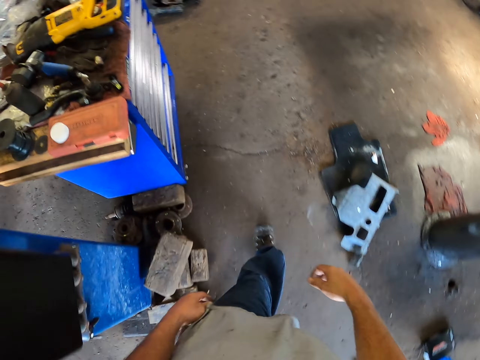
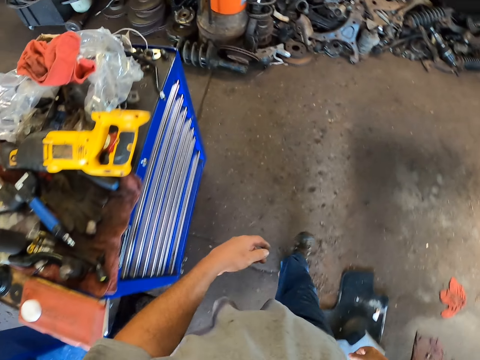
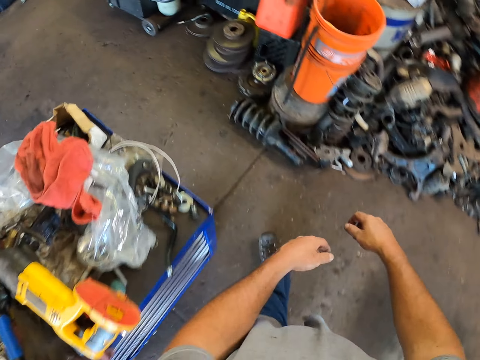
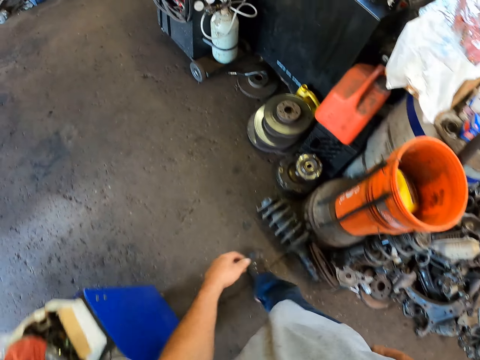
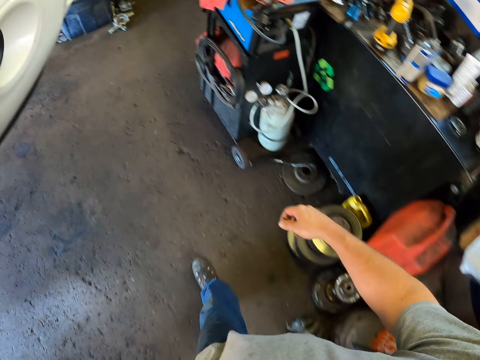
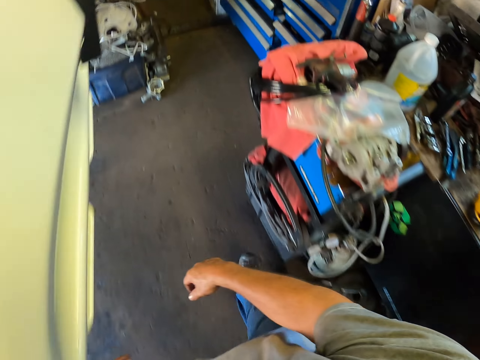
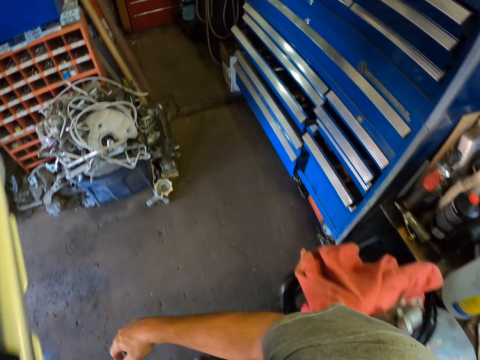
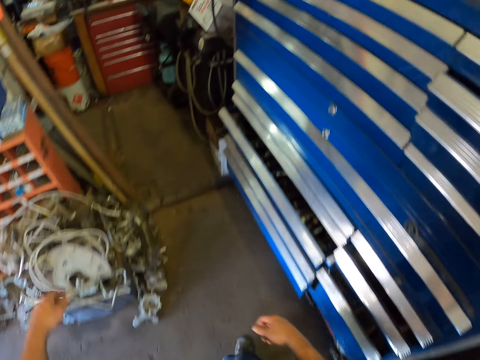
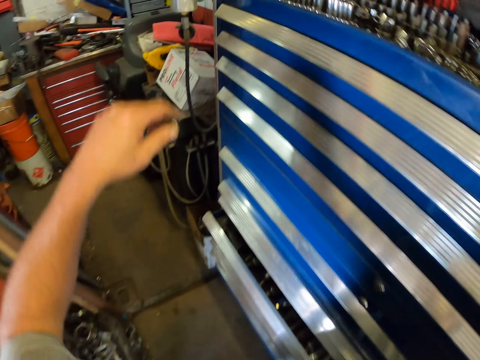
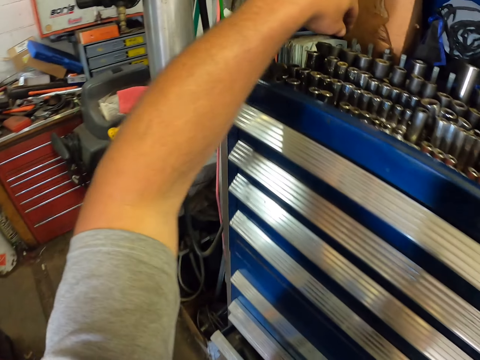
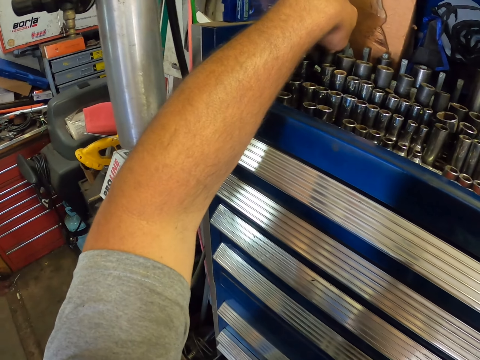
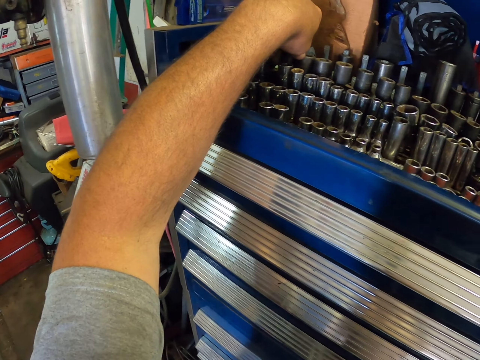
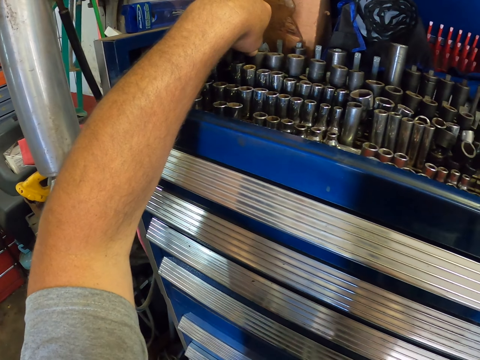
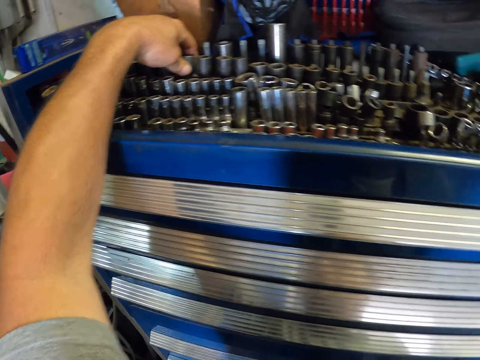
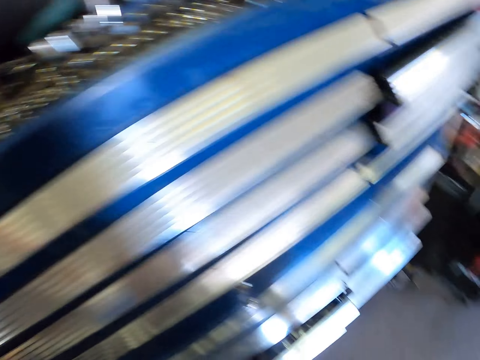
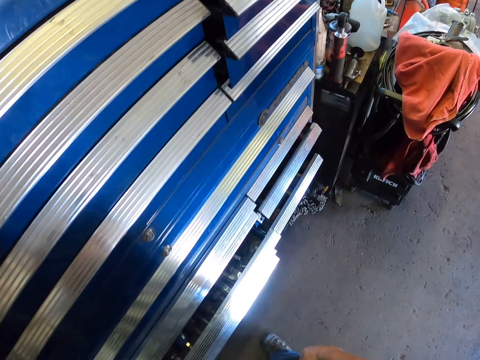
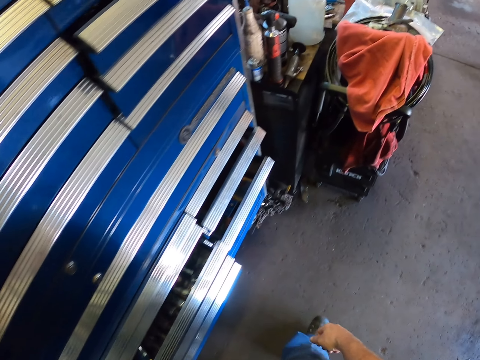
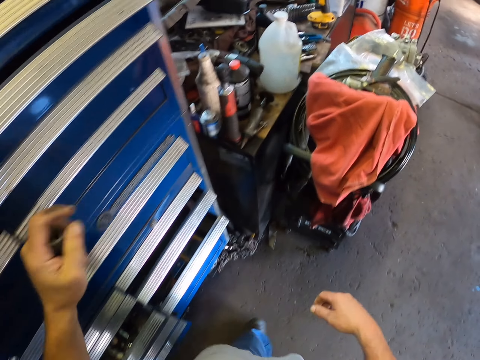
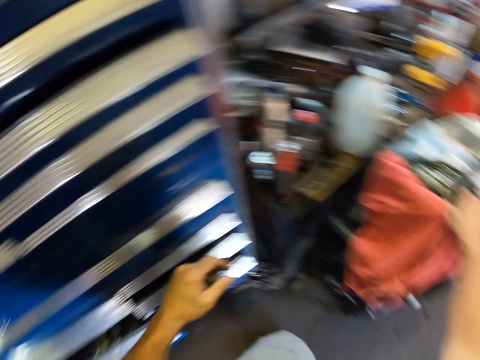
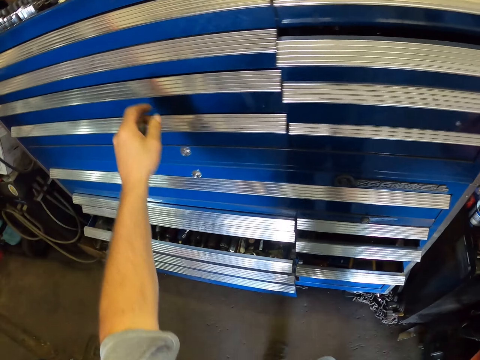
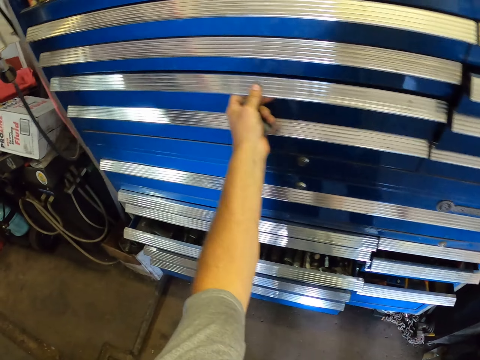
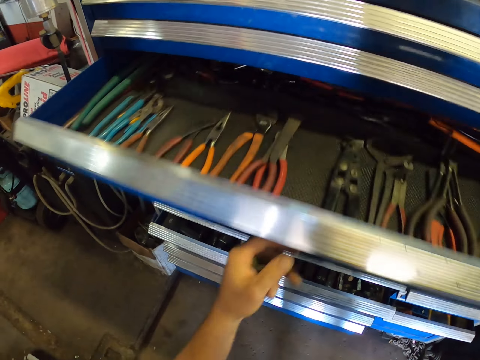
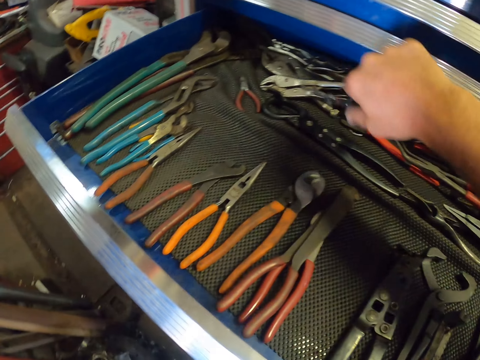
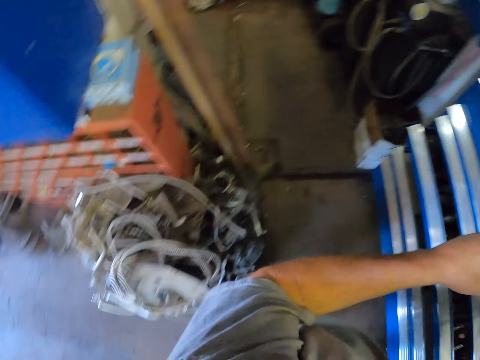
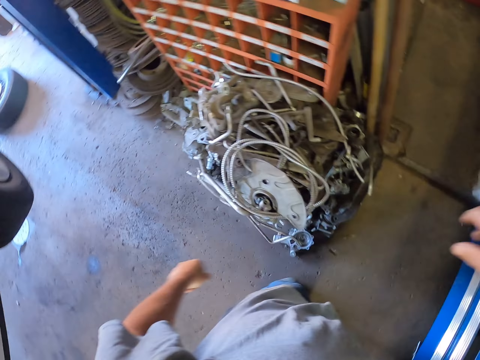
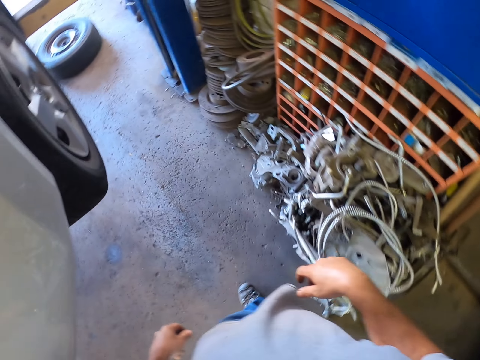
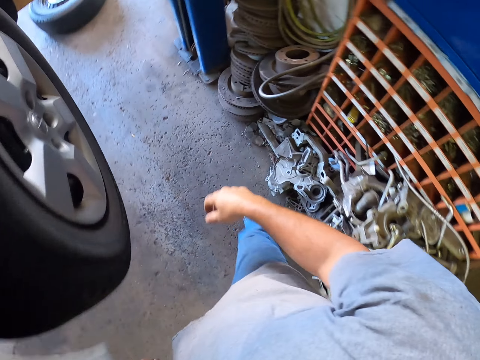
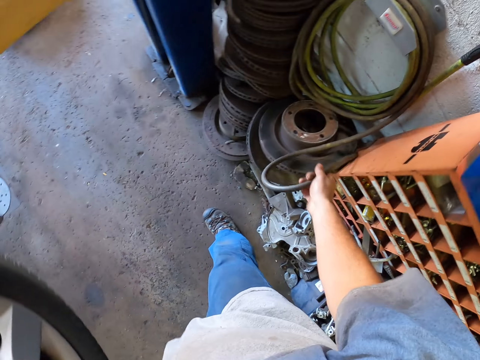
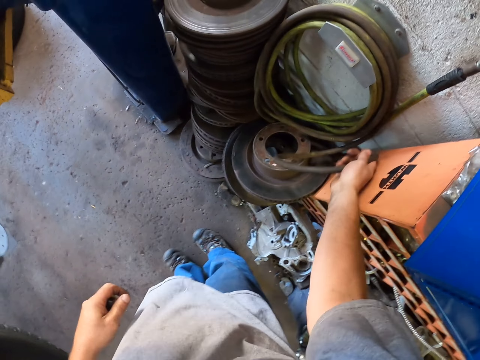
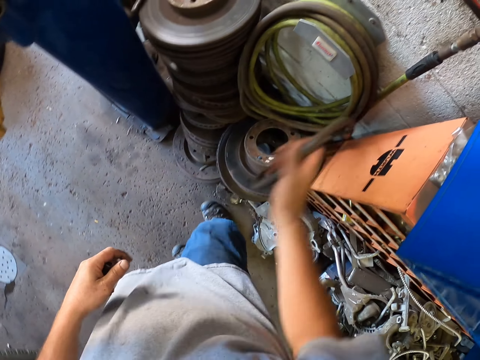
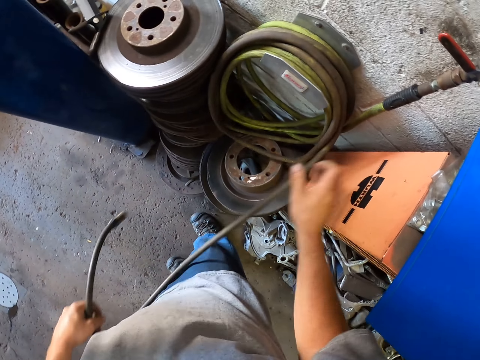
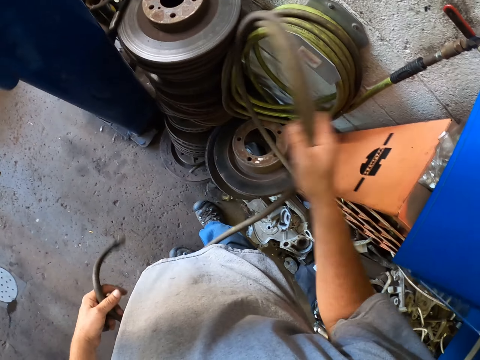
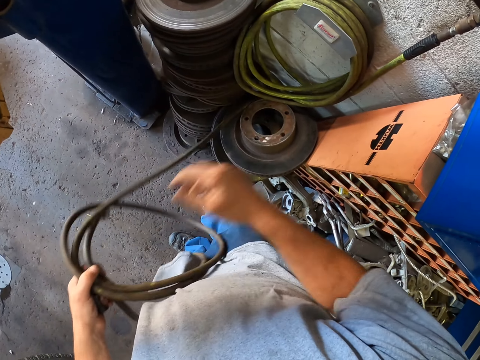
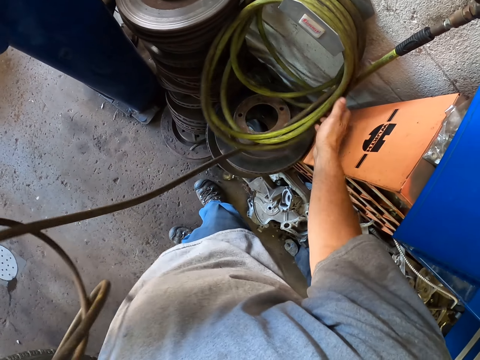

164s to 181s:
The camera wearer picks up a drill bit from the toolbox. They walk in the garage. They pick up a pair of scissors from the counter. They open the drawer. They put the scissors in the drawer. They close the drawer. They walk in the garage. They take the electric wire from the wall.

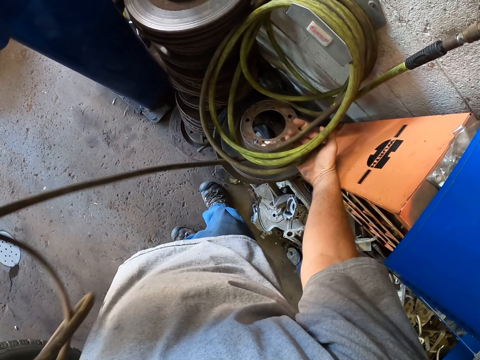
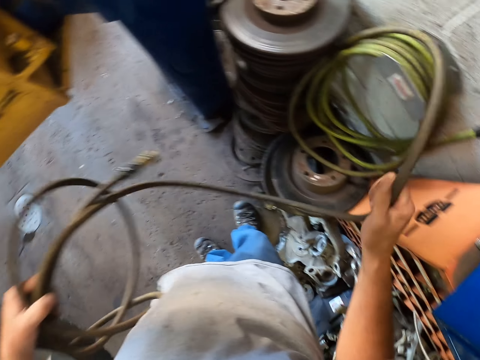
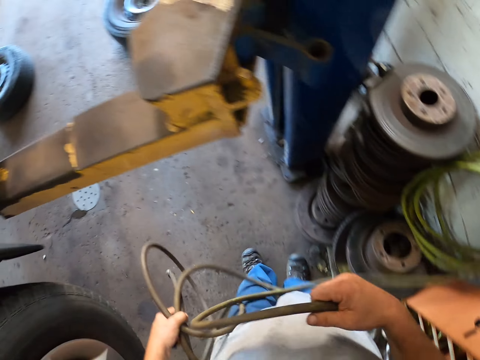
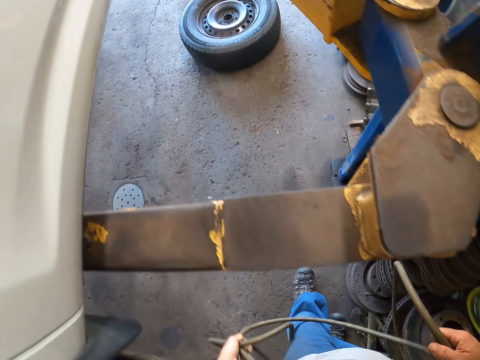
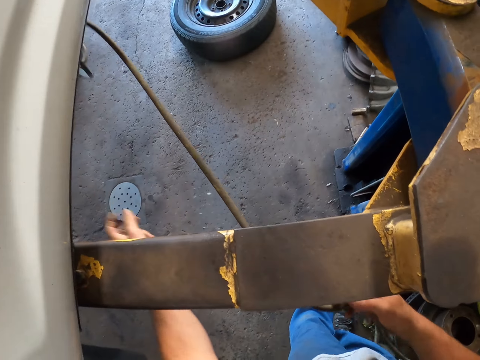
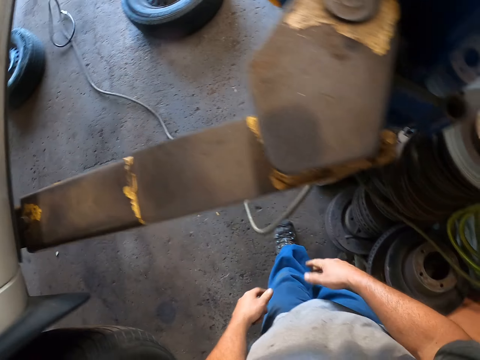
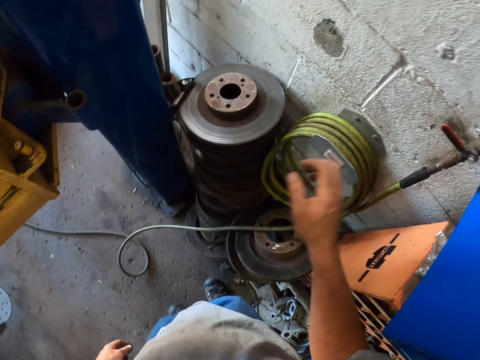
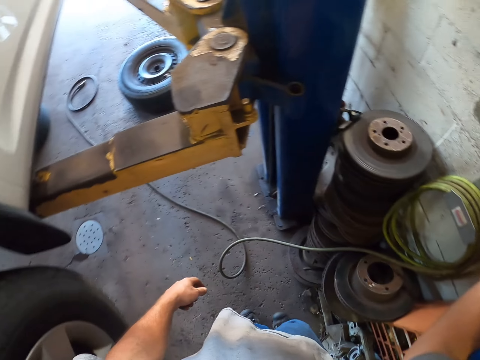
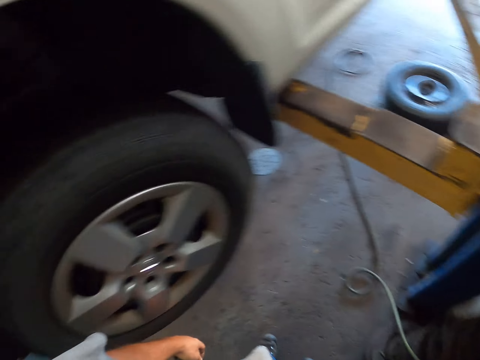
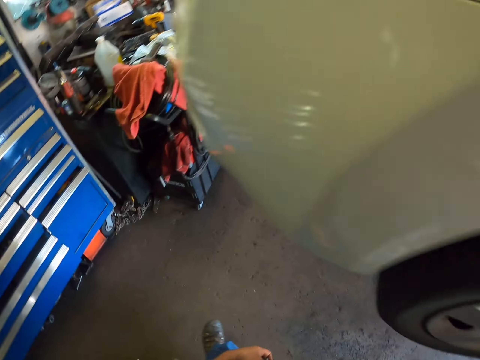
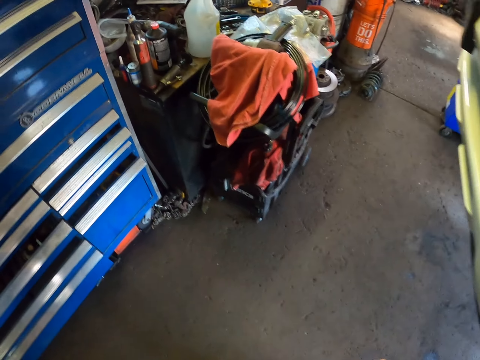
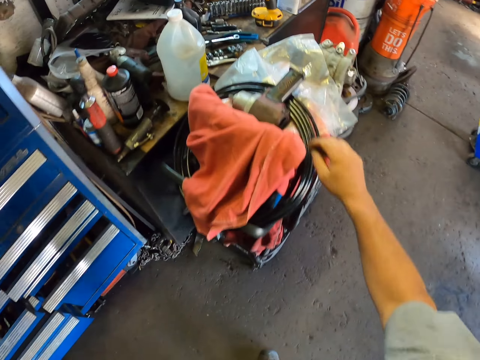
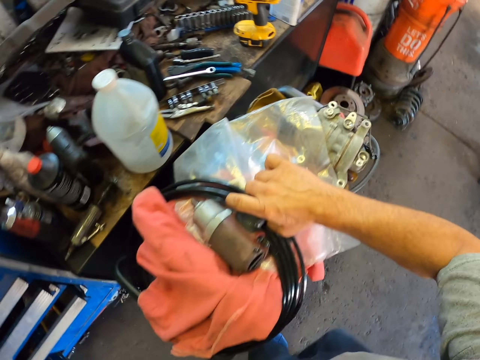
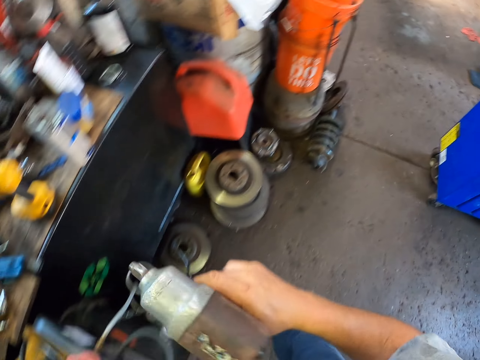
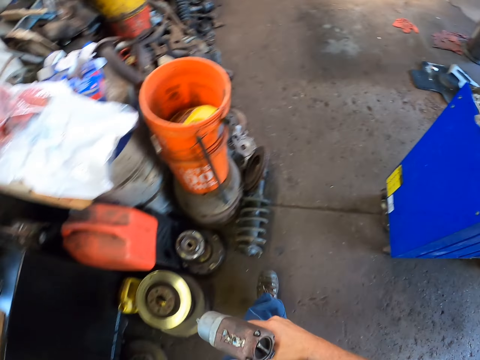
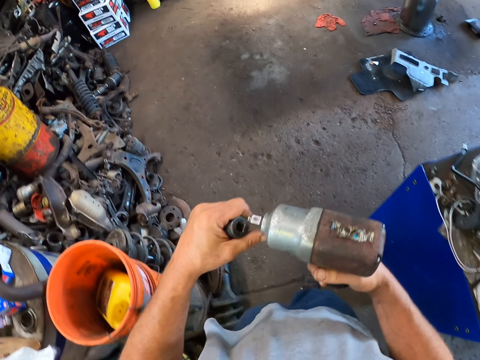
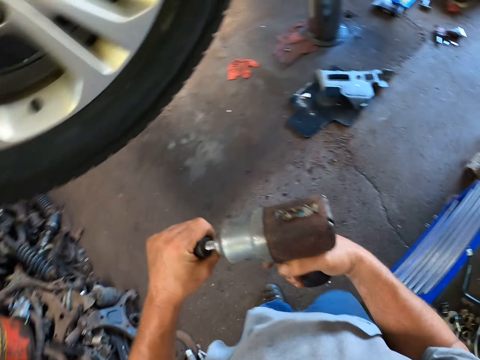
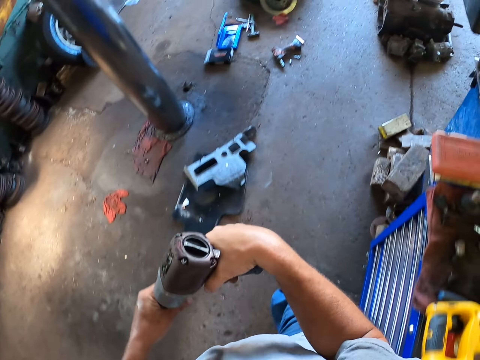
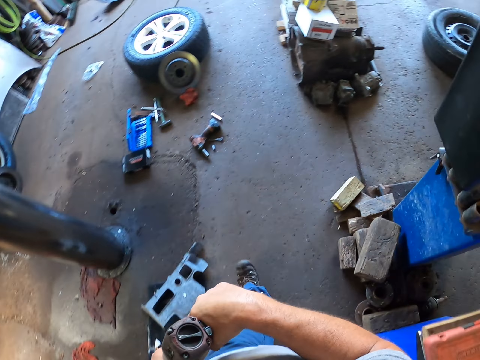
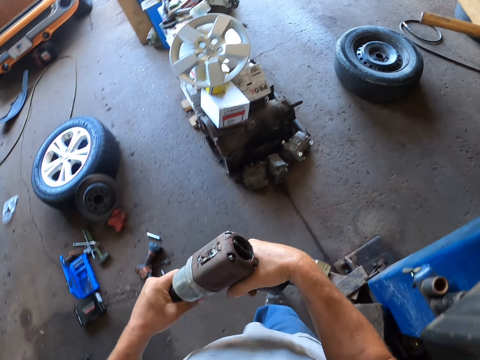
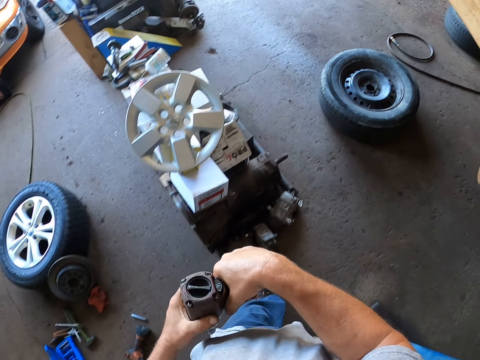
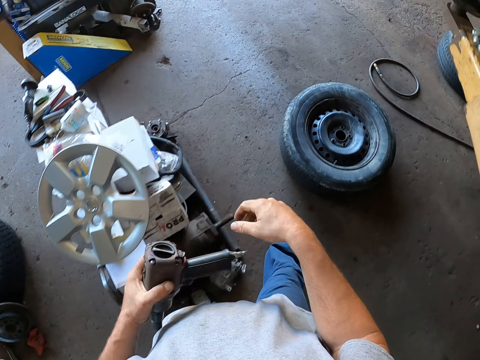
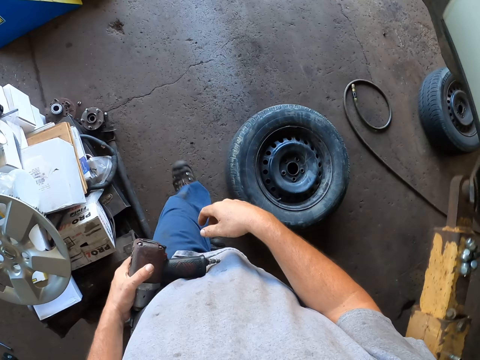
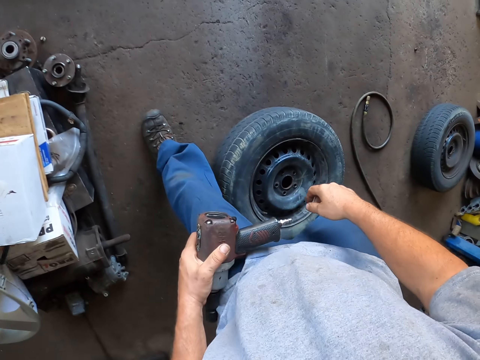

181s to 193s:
The camera wearer throws the electric wire on the floor. They walk around in the garage. They pick up the driller from the counter. They walk in the garage. They insert the drill bit in the driller. They walk in the garage again.
